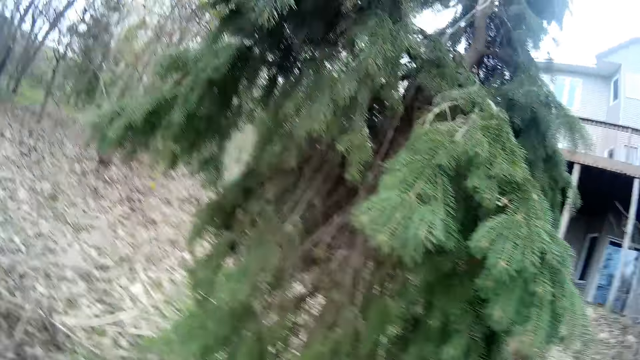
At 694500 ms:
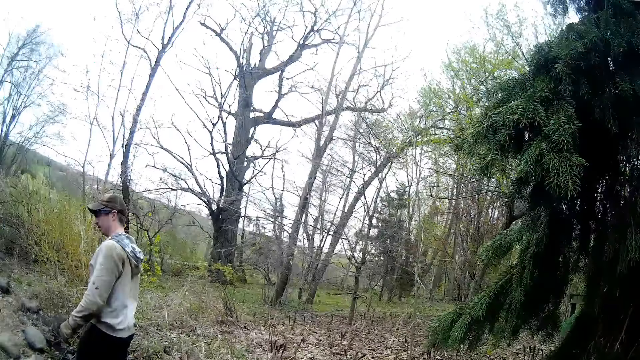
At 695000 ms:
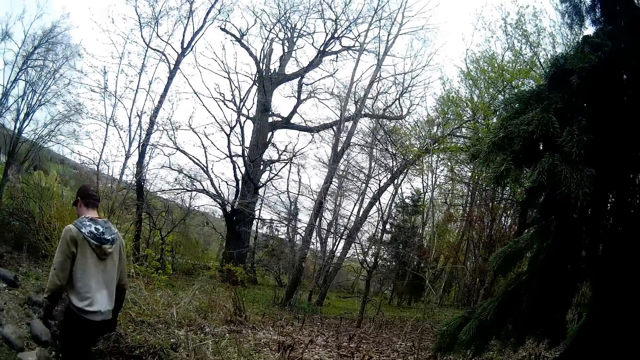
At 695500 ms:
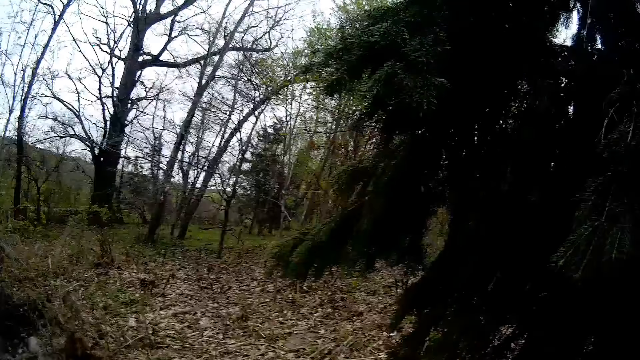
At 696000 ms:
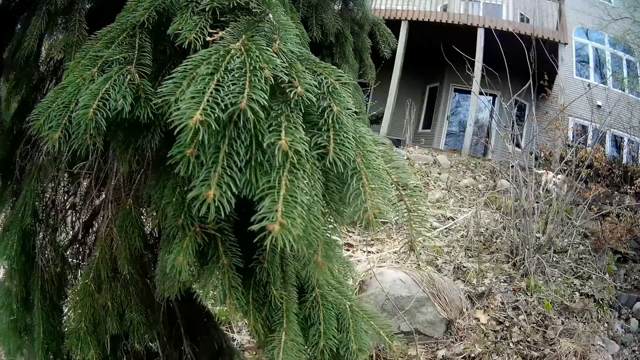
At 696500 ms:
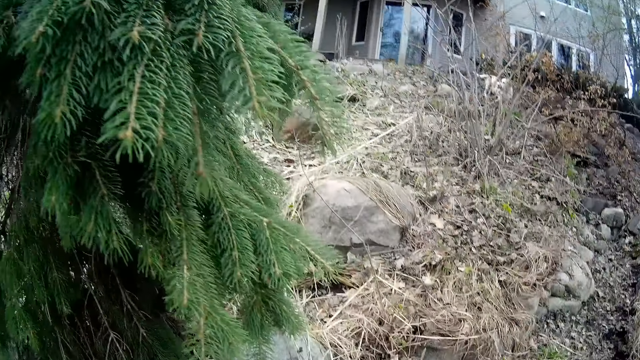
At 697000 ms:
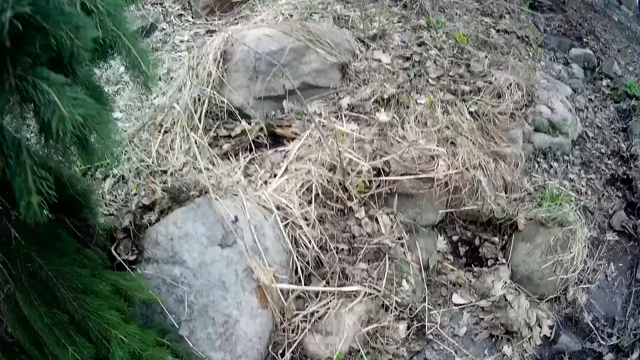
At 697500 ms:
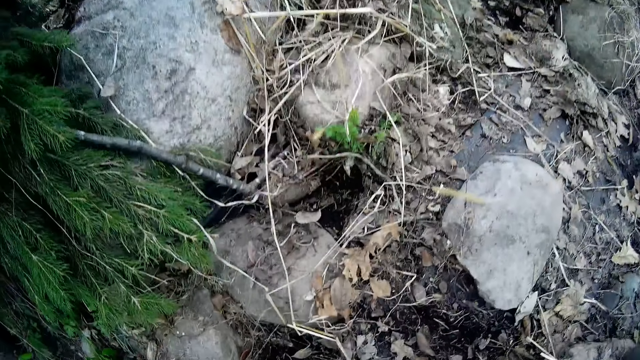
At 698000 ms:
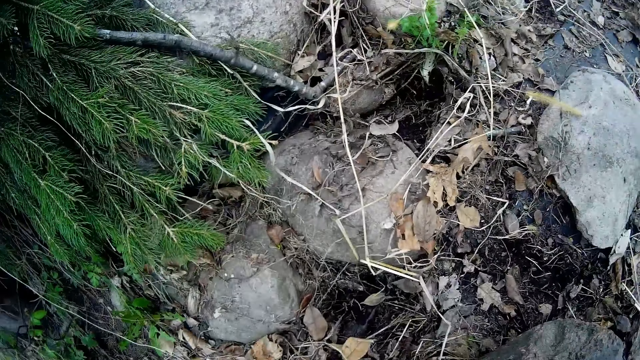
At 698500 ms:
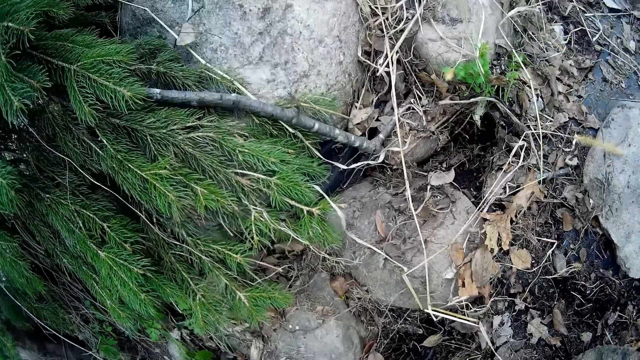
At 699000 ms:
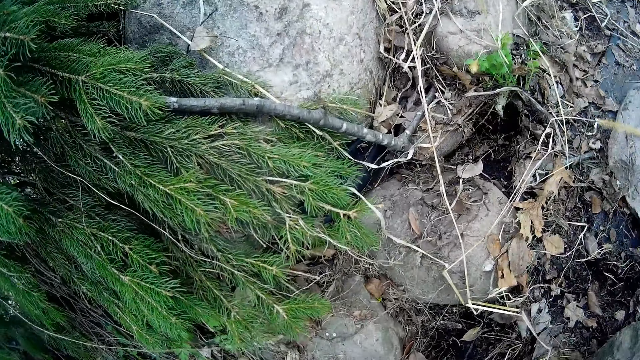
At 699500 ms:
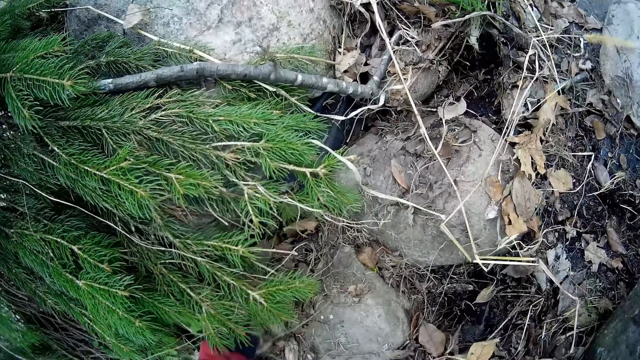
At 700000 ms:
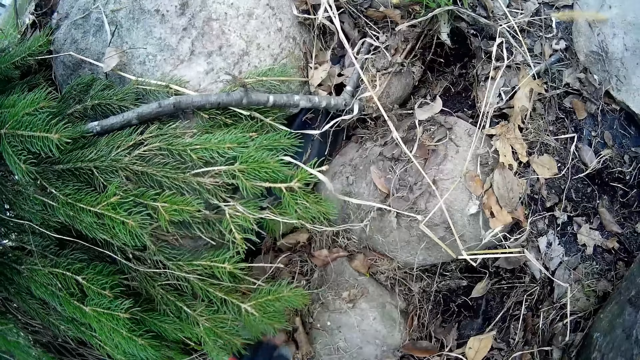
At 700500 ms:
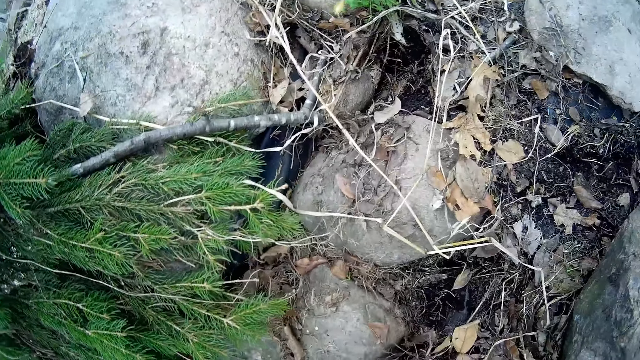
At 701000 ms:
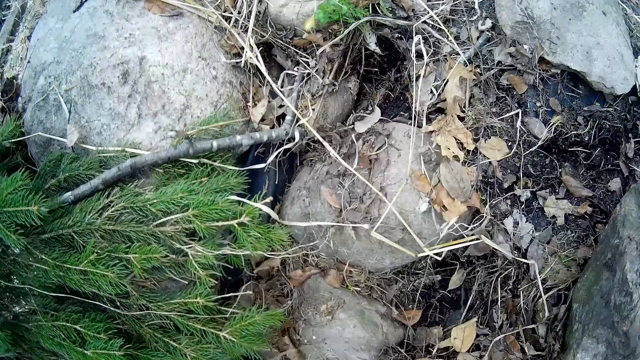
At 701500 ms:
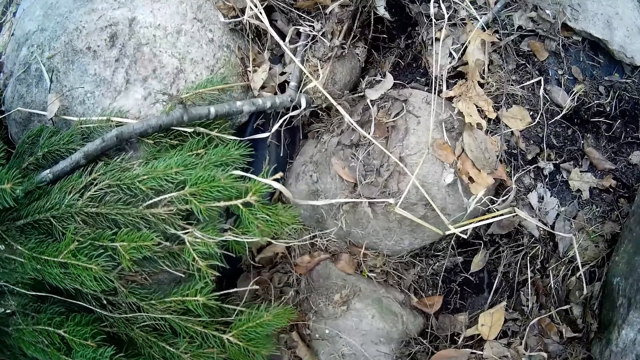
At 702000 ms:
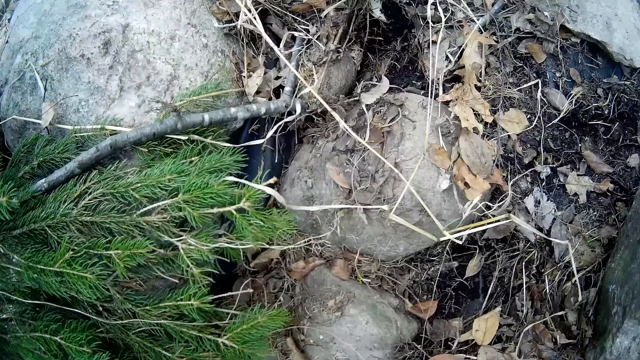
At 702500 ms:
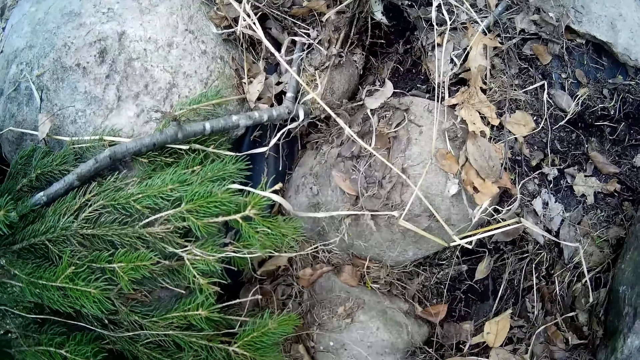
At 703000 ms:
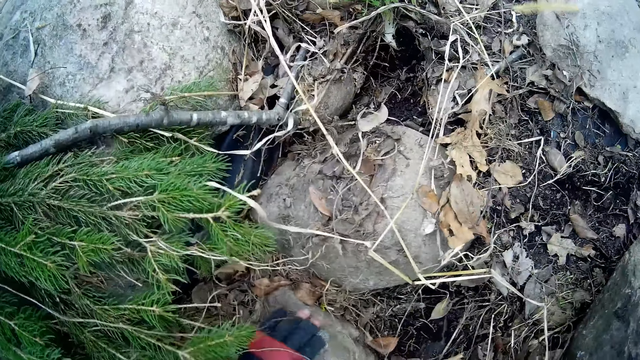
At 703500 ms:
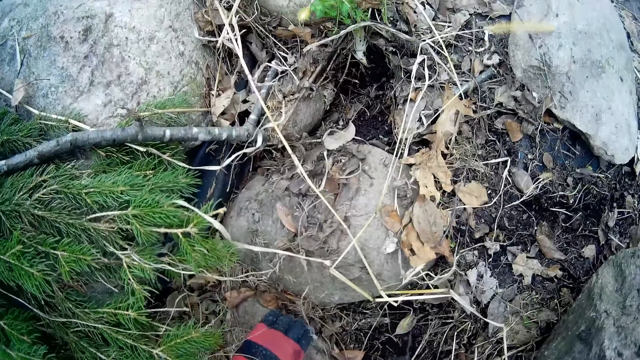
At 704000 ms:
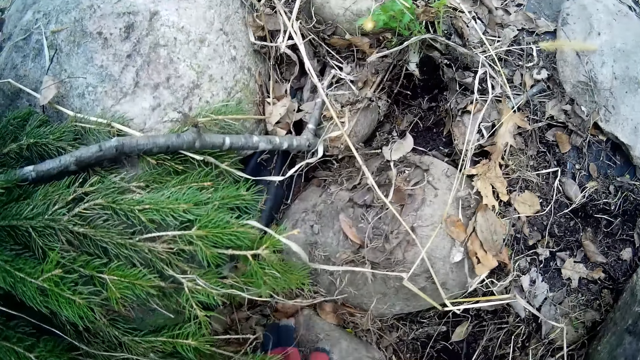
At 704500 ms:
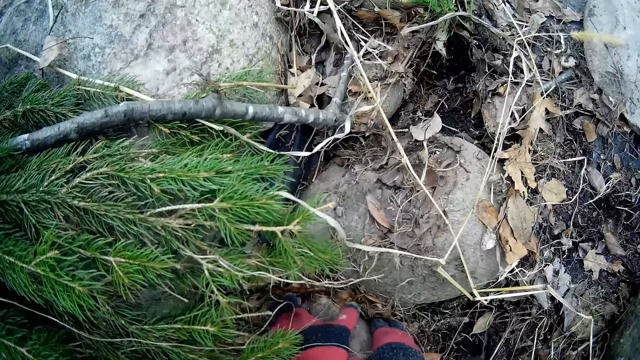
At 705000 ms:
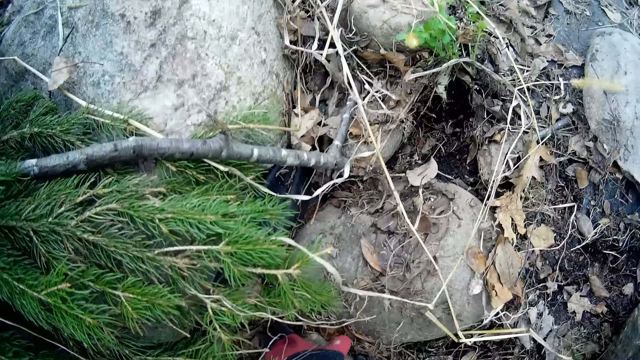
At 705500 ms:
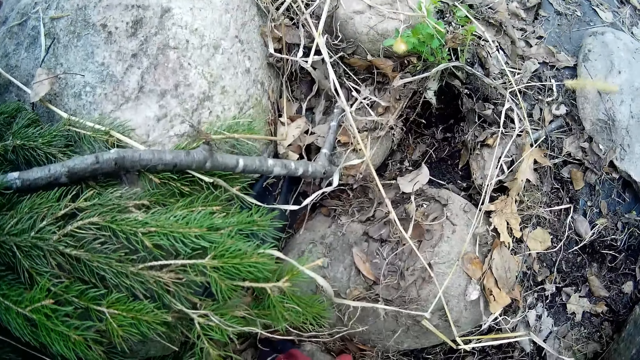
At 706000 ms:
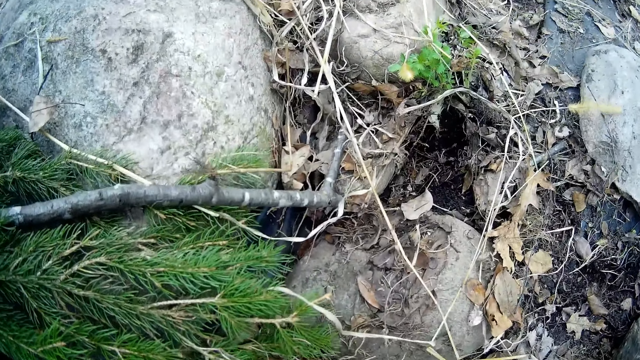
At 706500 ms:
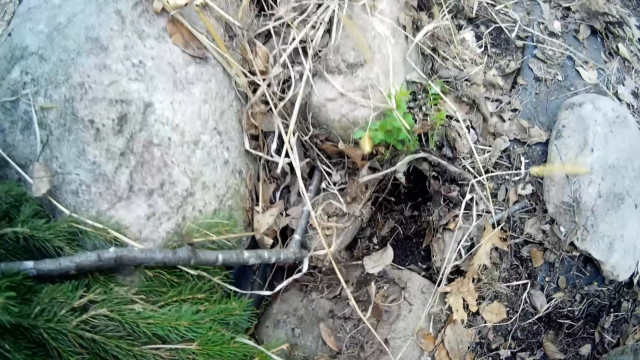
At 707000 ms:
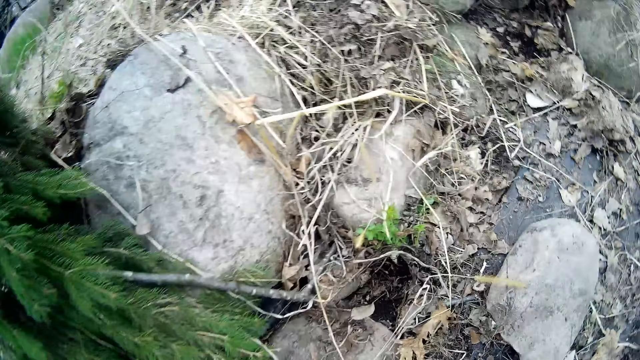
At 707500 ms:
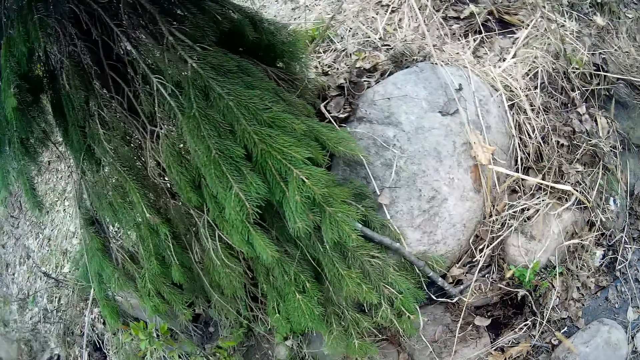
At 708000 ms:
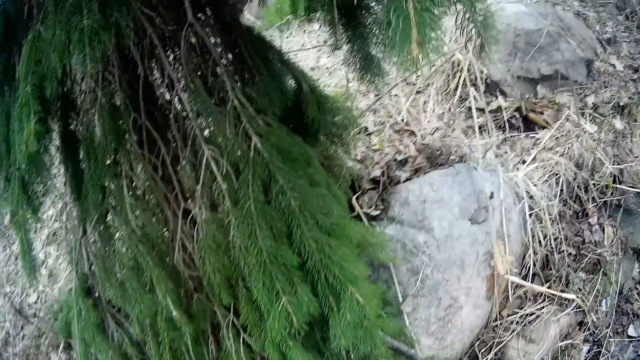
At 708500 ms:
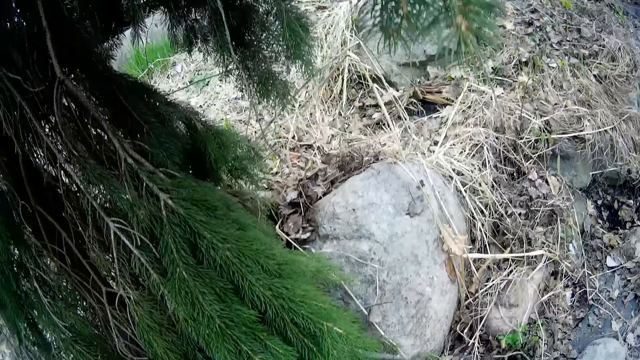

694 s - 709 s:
The camera wearer removes the stone from the ground. She picks up the stone with both her hands.

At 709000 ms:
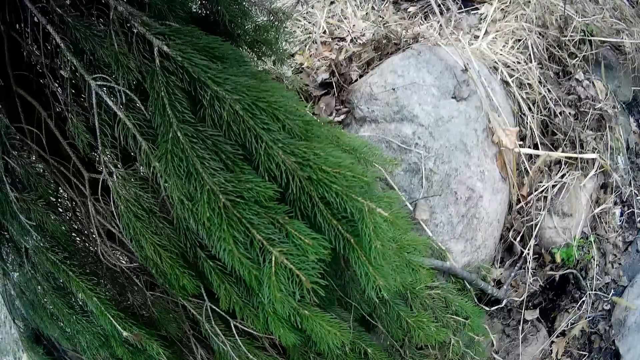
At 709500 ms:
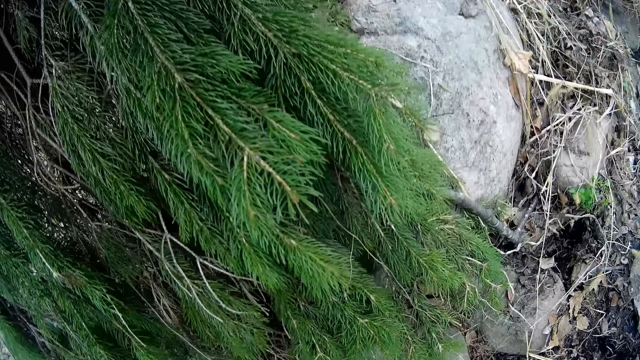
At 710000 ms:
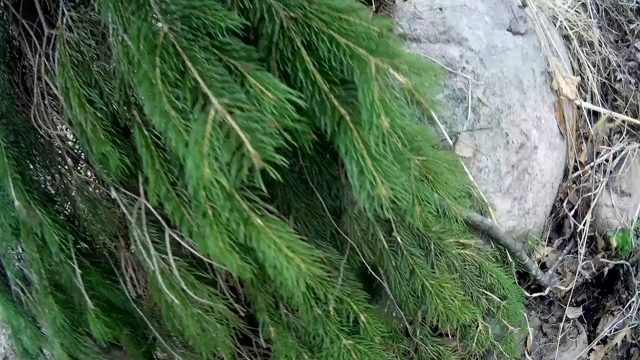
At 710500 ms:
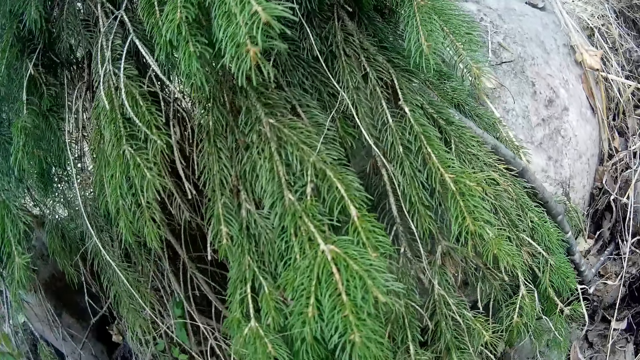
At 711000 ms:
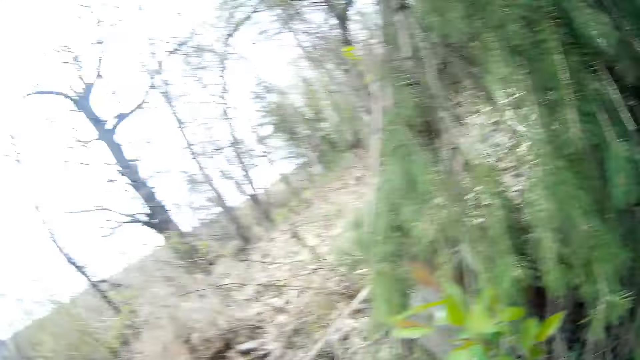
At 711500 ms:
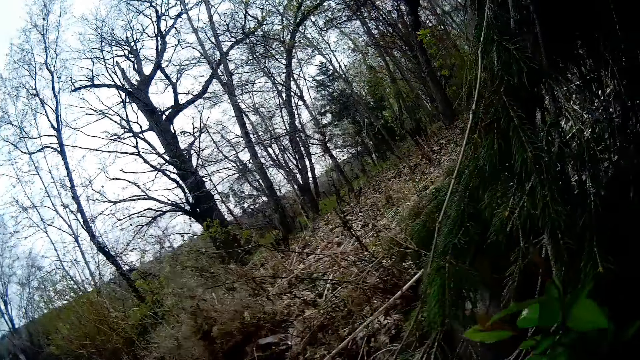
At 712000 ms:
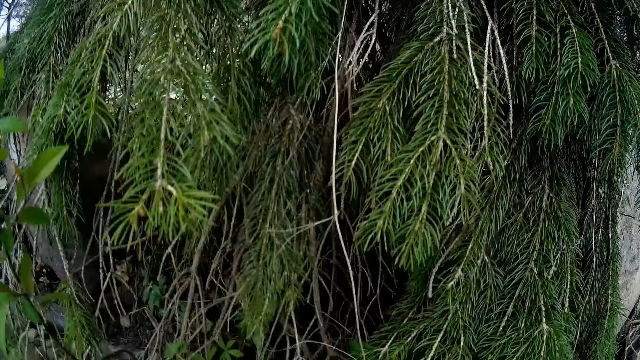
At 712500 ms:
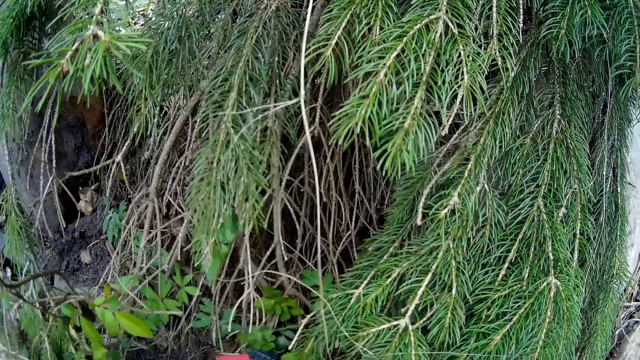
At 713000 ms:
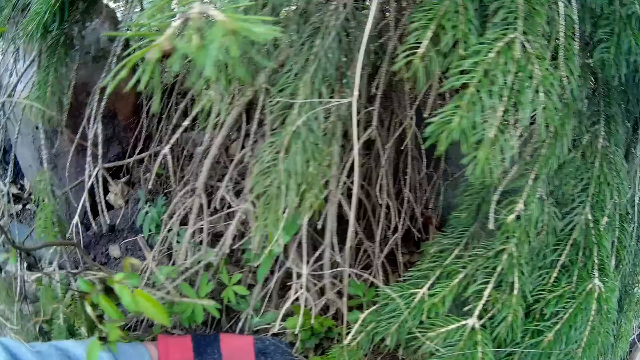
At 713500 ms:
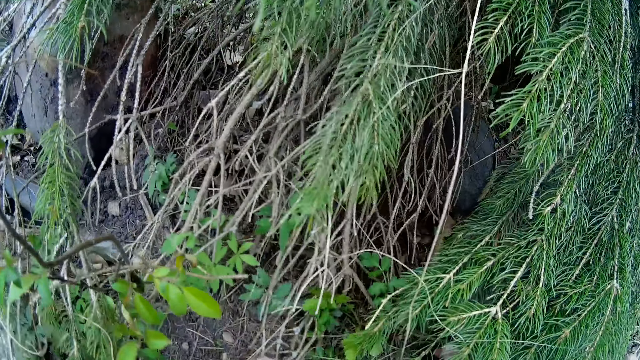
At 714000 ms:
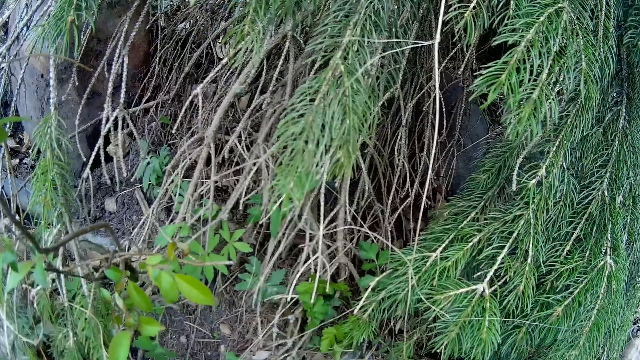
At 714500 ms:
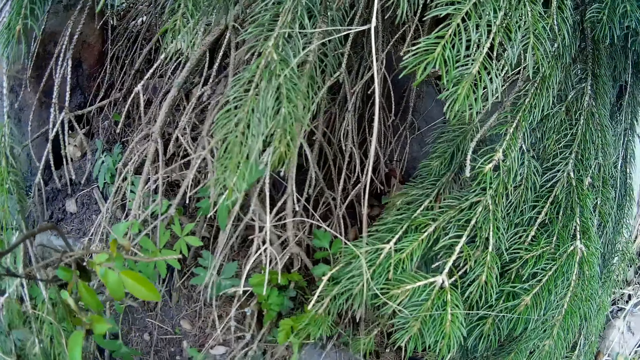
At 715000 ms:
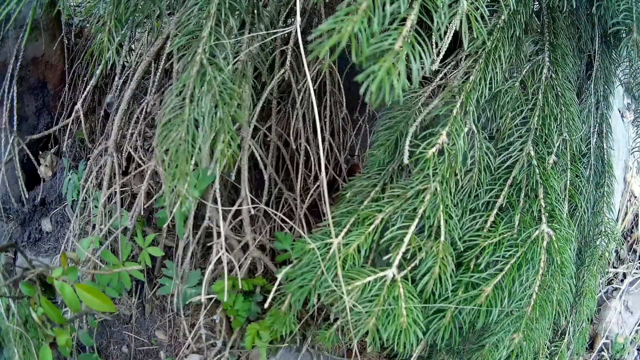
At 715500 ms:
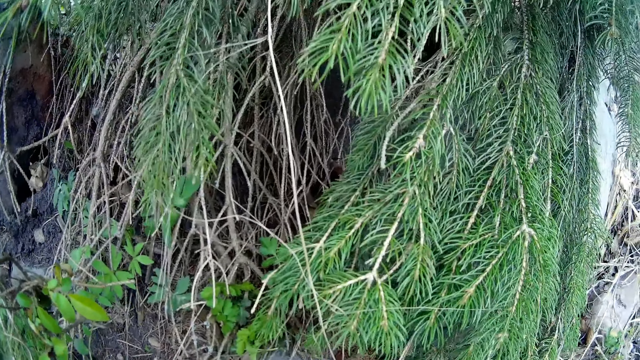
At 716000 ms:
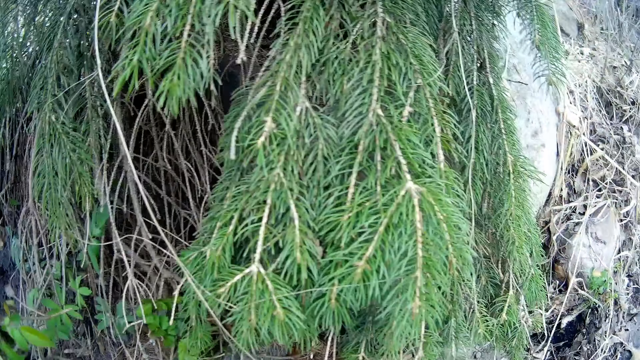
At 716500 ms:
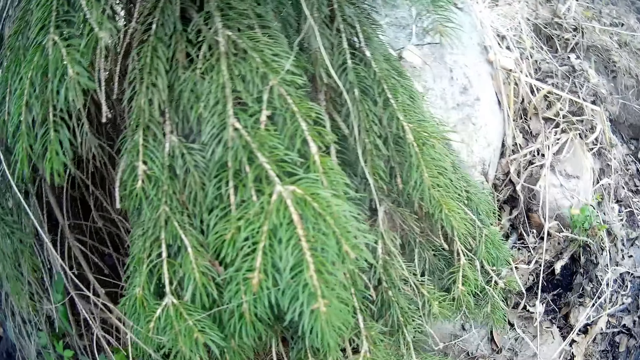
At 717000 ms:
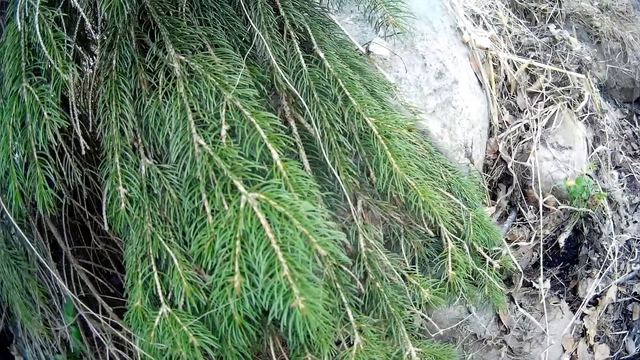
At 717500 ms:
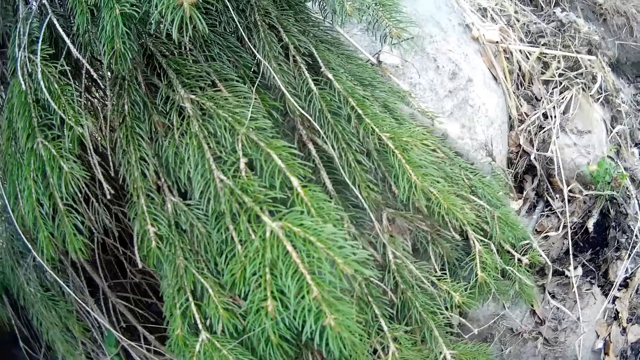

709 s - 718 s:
The camera wearer touches the plant on the ground.
